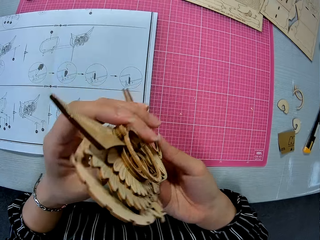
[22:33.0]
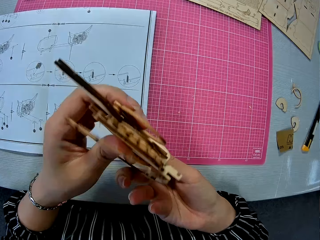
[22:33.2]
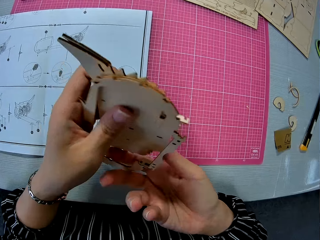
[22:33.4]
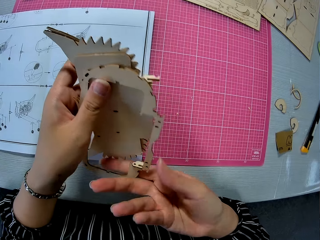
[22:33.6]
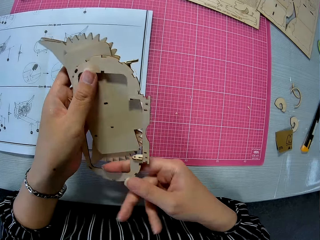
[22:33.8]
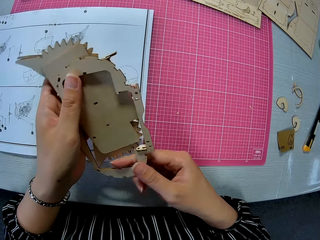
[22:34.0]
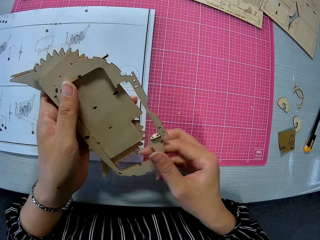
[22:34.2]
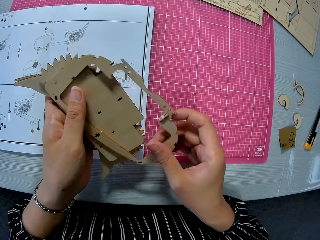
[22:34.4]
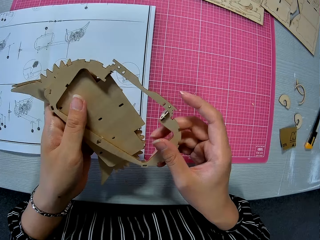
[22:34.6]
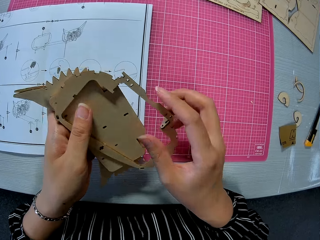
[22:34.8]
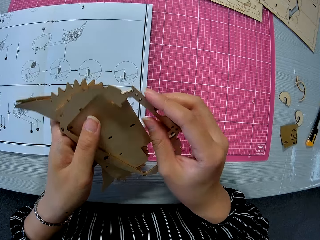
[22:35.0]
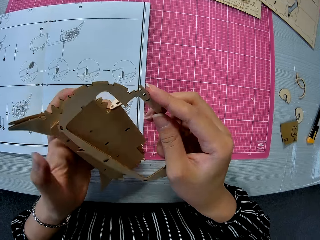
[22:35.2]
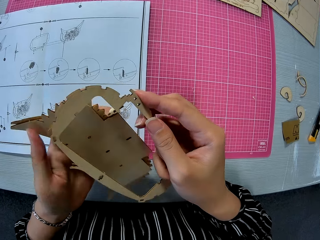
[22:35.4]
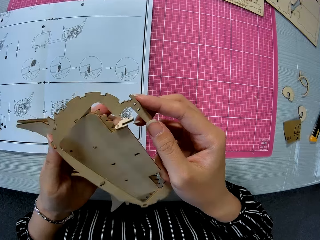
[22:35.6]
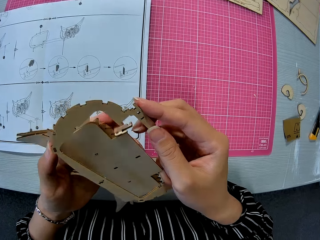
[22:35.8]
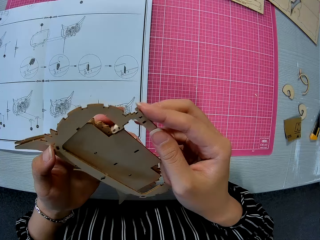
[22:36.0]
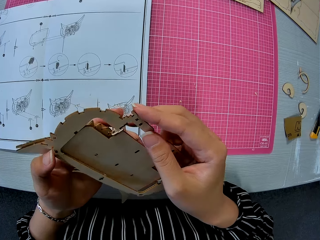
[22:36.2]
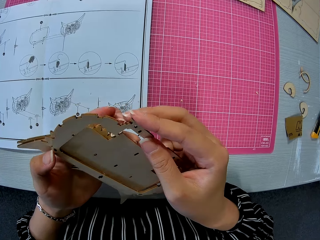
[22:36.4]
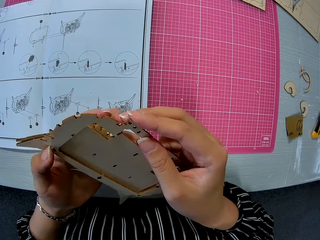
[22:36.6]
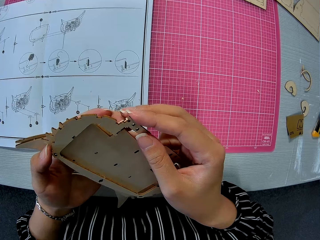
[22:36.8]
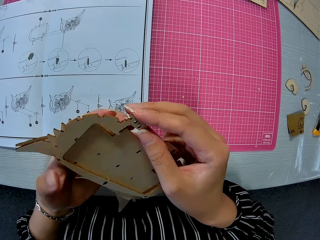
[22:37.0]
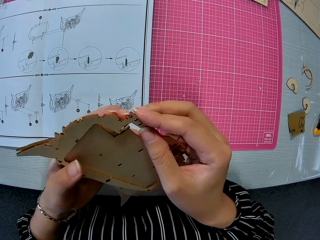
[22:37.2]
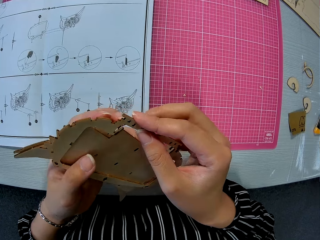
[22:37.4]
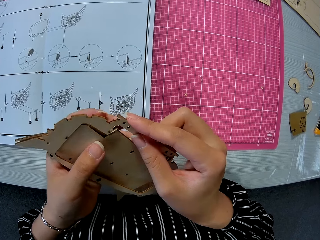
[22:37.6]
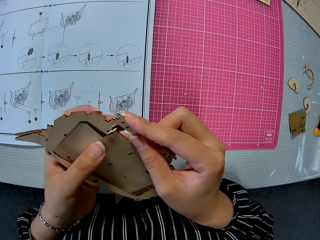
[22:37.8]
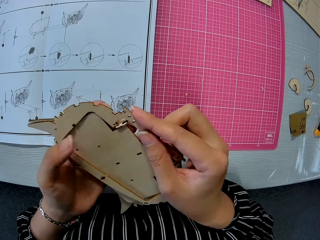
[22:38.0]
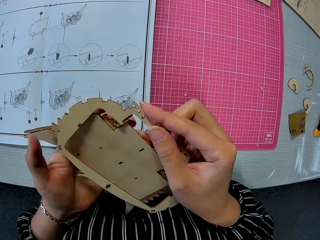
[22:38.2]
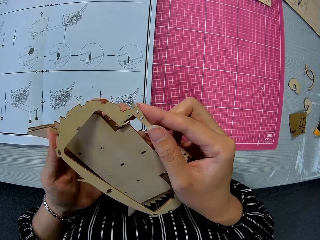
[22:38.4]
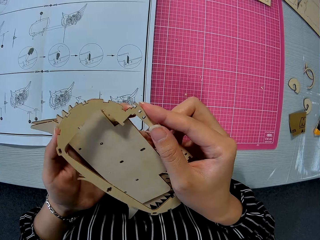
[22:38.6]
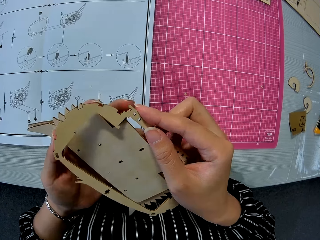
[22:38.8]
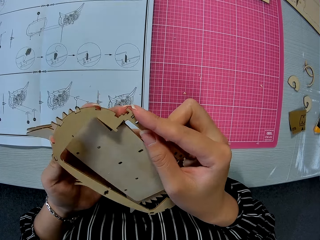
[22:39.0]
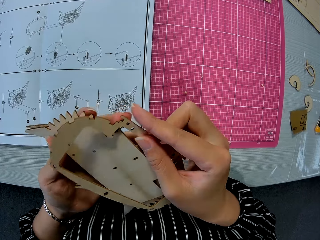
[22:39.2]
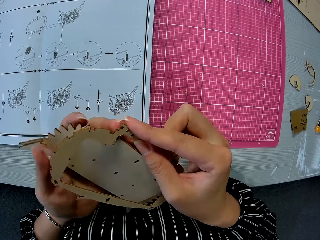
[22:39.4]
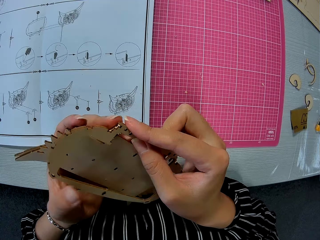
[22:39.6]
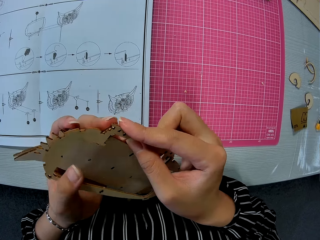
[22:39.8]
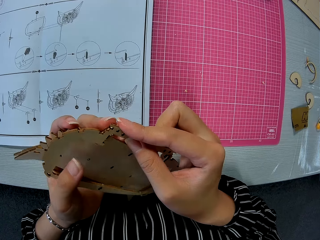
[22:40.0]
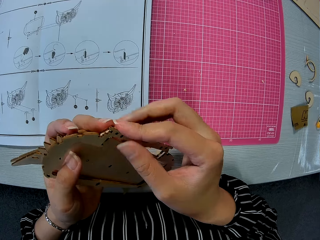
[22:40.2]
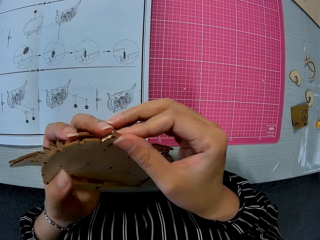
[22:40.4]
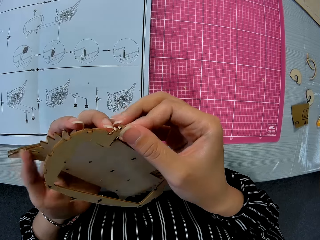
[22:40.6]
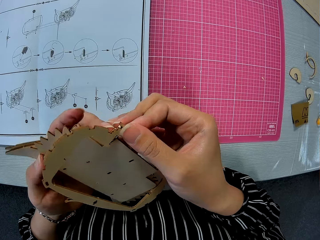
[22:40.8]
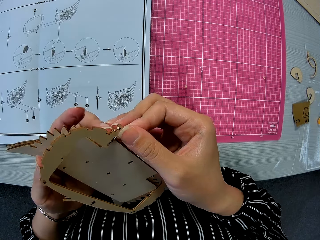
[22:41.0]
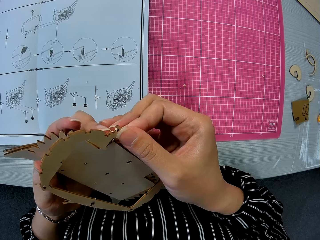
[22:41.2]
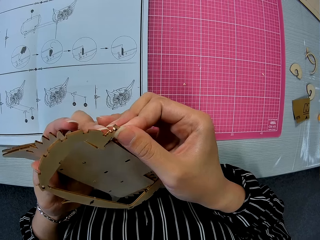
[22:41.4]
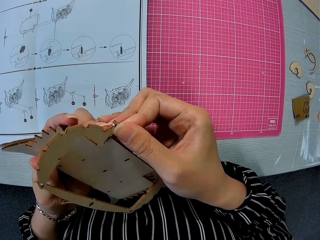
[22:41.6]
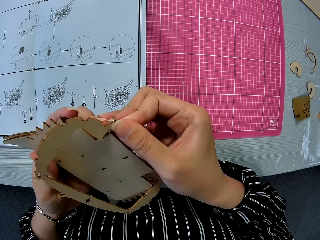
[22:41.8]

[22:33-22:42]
The camera wearer turns the laser cut wood craft kit. They fix the laser cut wood craft kit into its frame.

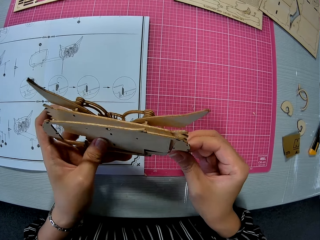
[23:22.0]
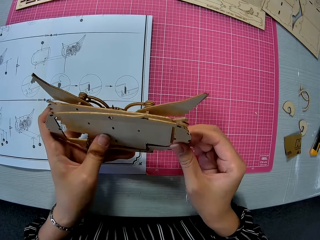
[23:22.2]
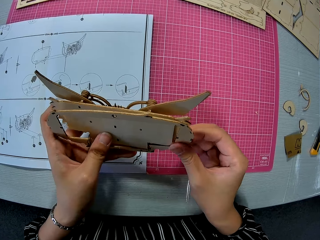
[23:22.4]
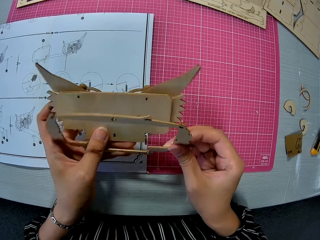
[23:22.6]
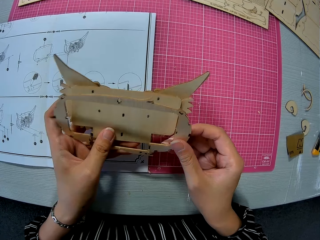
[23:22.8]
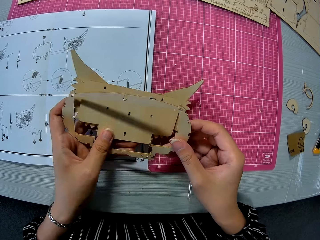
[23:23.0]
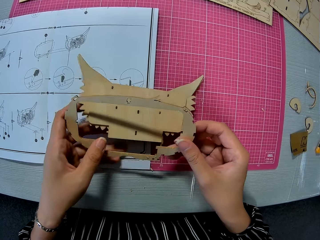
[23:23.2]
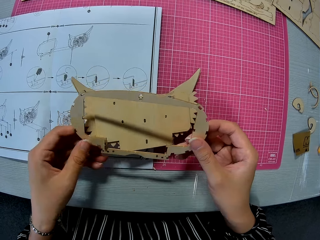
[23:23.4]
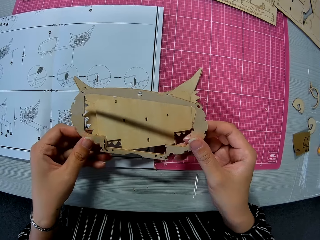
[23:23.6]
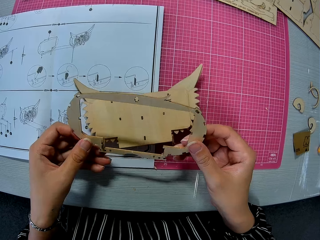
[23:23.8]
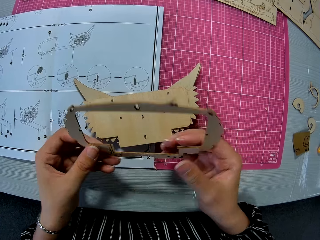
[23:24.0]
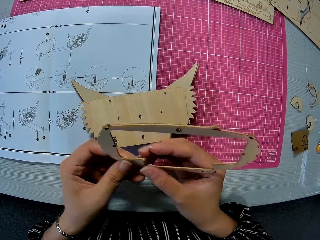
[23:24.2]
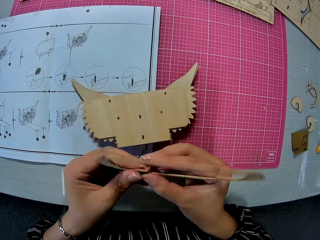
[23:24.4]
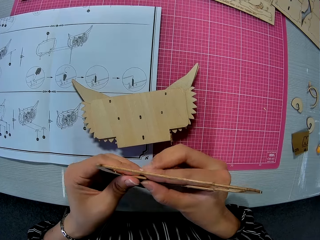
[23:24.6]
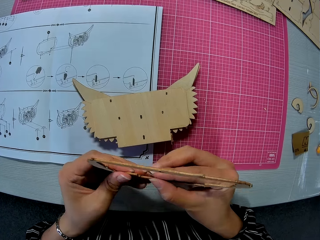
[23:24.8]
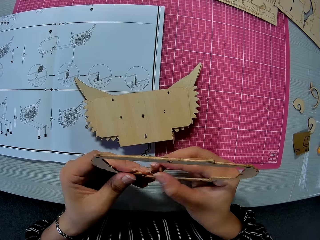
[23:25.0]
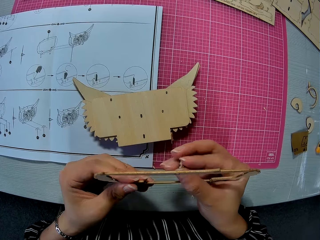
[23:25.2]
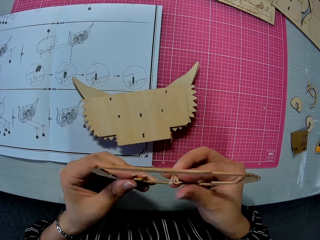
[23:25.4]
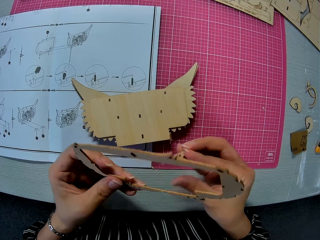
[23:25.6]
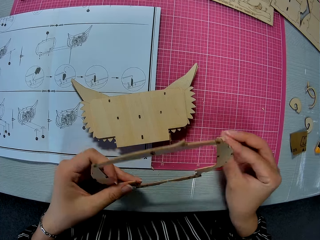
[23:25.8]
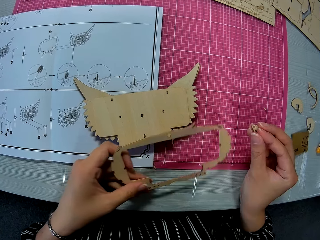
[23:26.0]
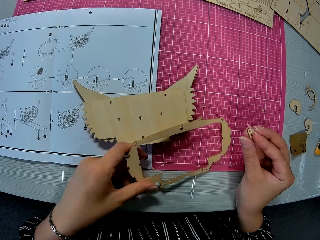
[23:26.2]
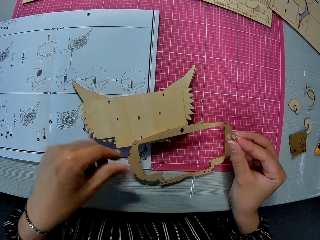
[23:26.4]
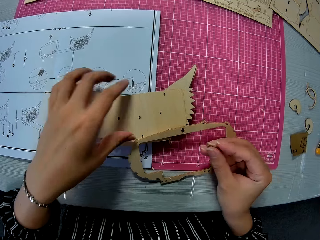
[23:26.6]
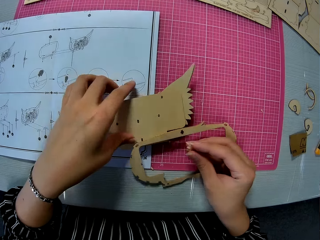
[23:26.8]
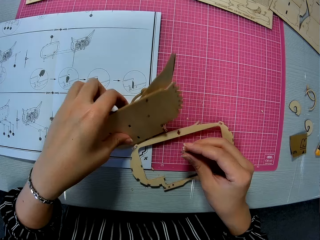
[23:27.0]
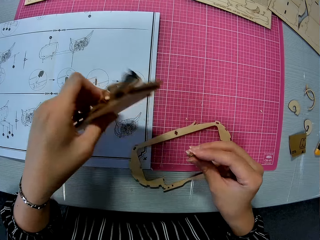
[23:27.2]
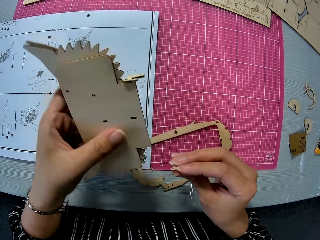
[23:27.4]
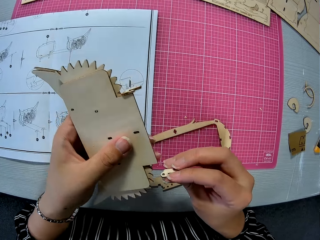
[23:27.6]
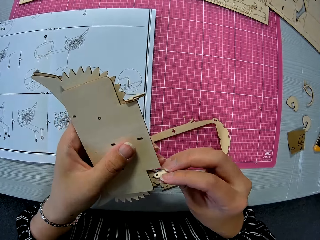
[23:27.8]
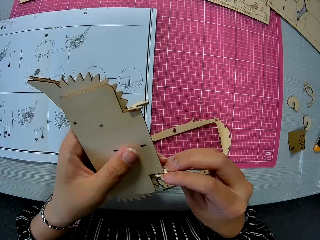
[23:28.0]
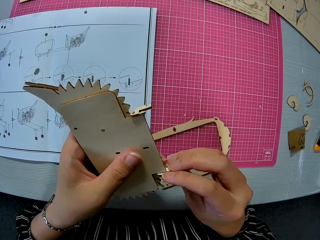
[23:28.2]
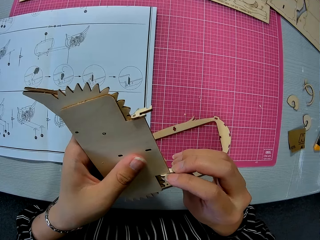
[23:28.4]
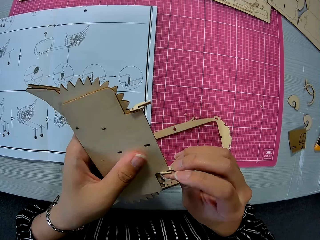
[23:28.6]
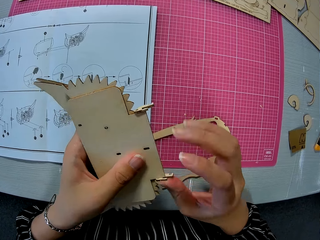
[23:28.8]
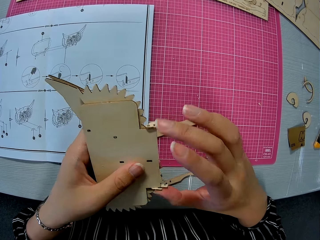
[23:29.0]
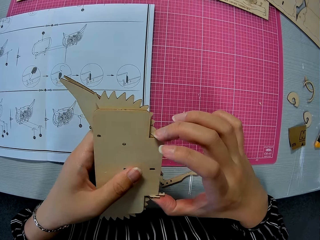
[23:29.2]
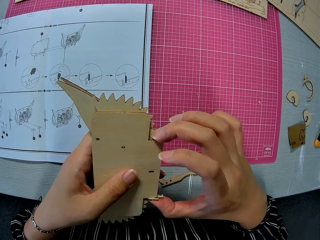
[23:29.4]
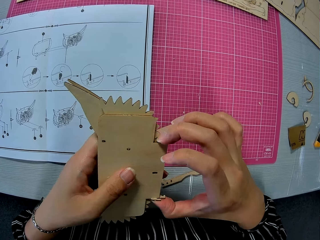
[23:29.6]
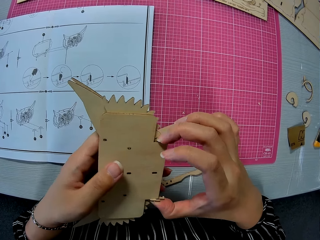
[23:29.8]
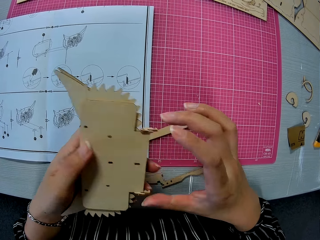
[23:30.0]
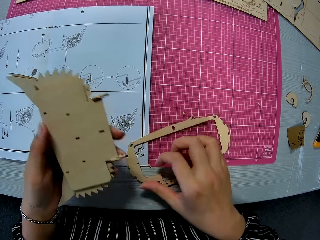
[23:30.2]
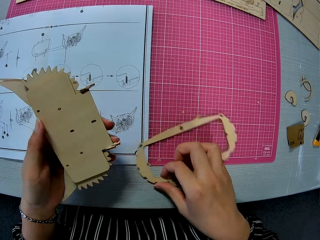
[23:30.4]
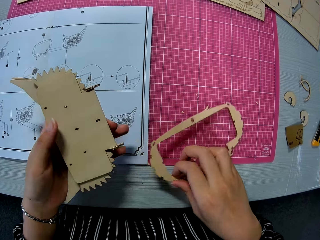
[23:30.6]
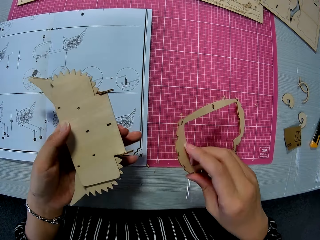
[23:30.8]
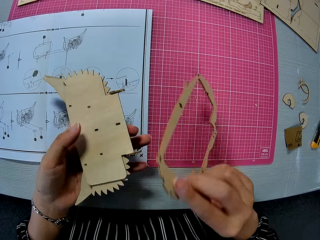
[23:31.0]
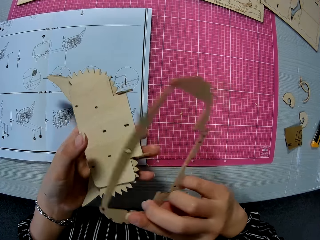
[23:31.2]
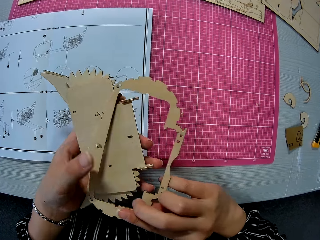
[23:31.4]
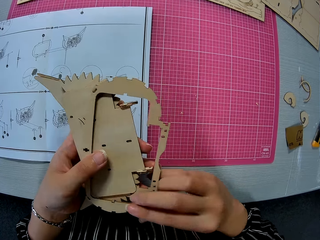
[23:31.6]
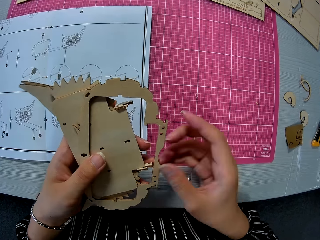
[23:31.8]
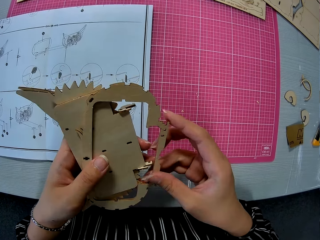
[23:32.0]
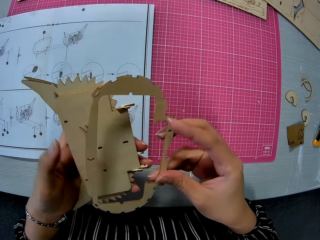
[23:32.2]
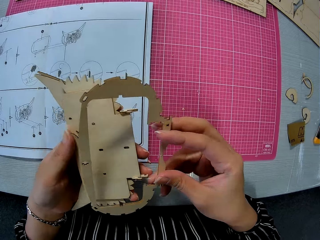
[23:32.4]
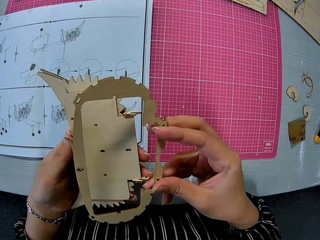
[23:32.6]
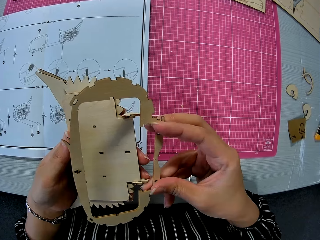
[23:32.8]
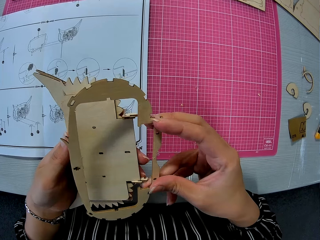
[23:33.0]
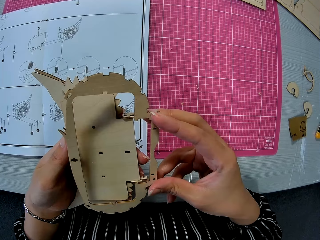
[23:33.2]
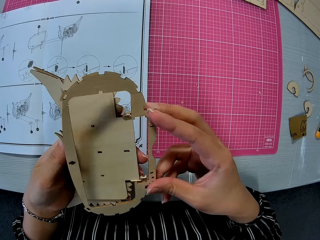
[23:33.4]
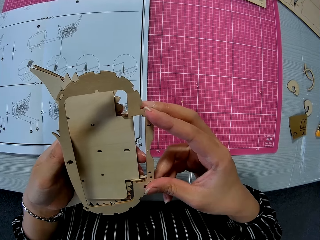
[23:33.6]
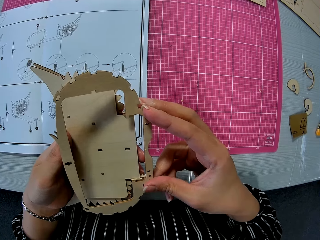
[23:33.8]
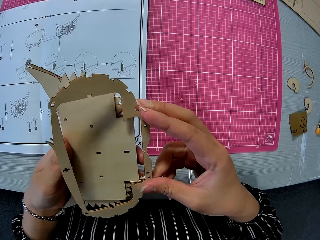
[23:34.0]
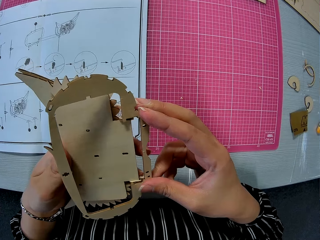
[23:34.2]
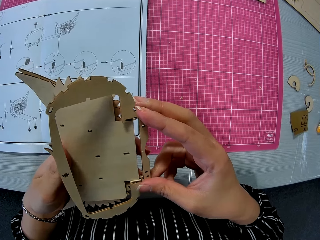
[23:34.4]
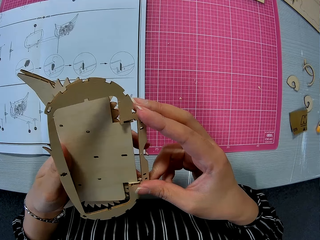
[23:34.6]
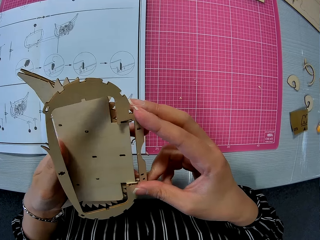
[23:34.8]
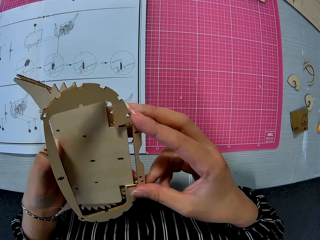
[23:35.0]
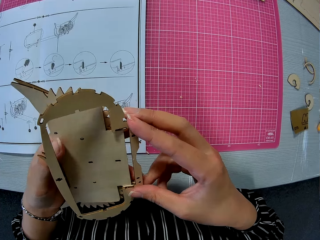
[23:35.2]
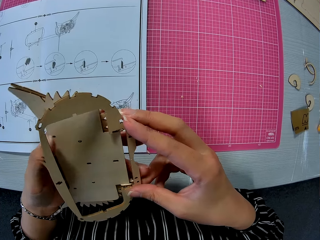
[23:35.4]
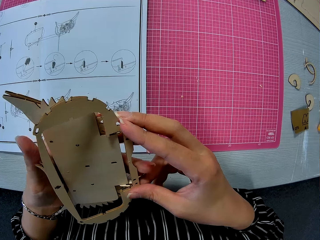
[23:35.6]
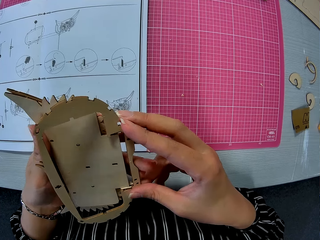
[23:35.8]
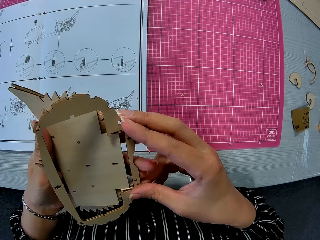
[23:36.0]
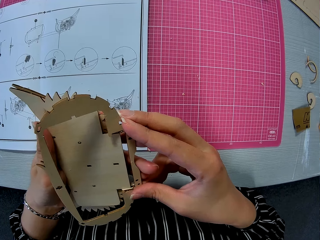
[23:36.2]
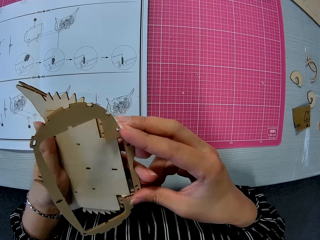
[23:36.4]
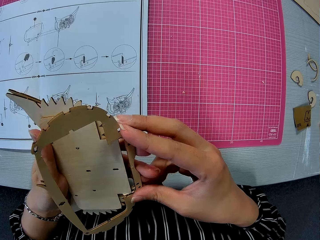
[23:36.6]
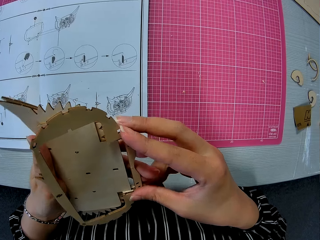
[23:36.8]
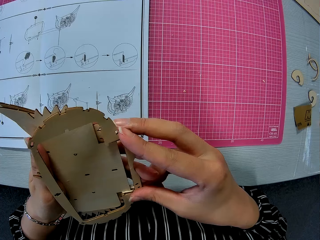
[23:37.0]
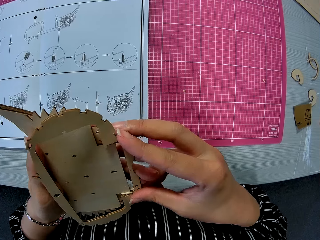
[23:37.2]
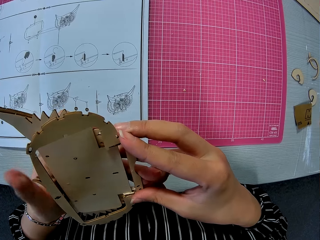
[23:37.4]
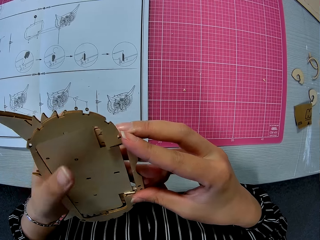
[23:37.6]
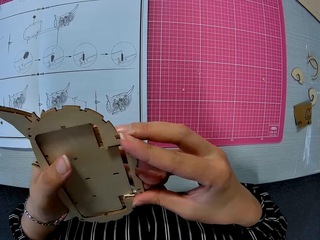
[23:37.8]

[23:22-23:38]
The camera wearer drops the owl wood craft on a table. They remove a model piece from the wooden frame, place the wooden frame on a cutting mat and pick up the owl wood craft from the table. They fit the model piece on the wooden craft. They adjust the model pieces. They pick up the wooden frame. They fit the wooden frame on the craft.
